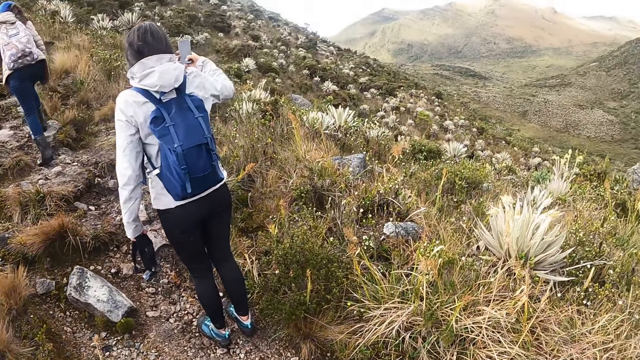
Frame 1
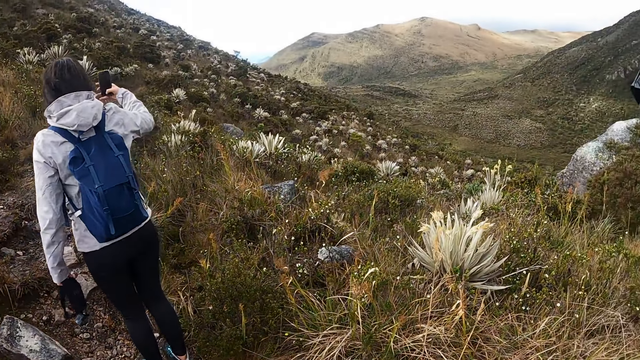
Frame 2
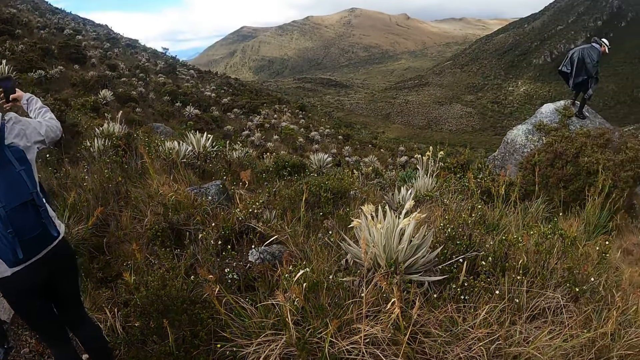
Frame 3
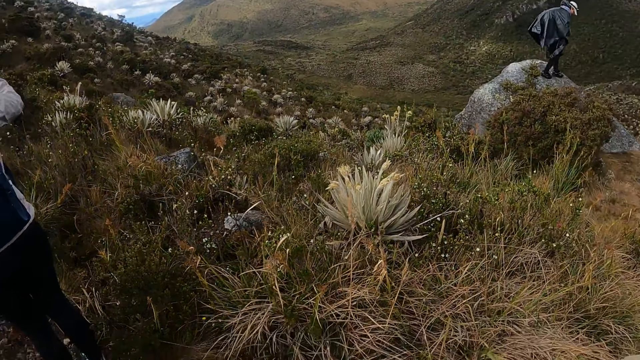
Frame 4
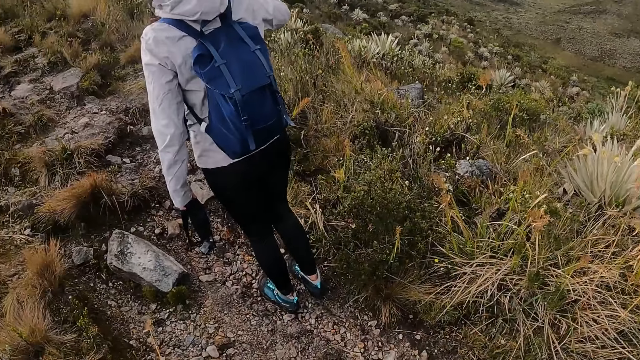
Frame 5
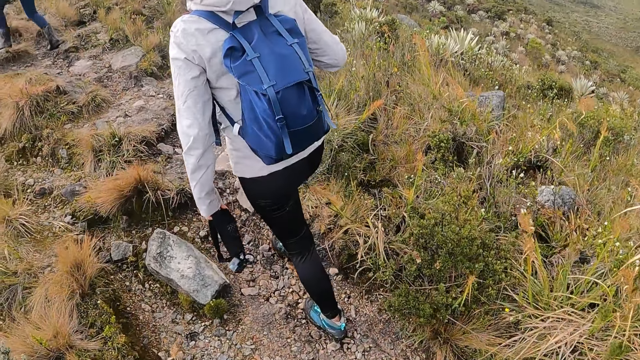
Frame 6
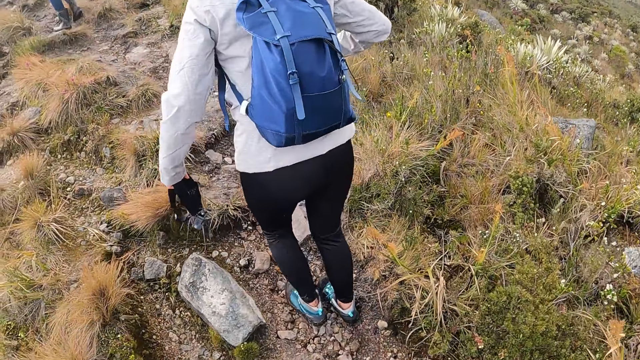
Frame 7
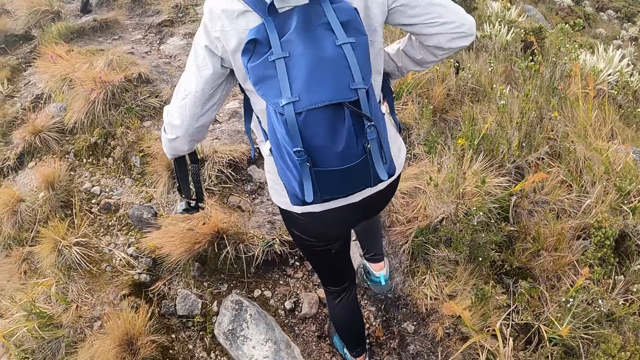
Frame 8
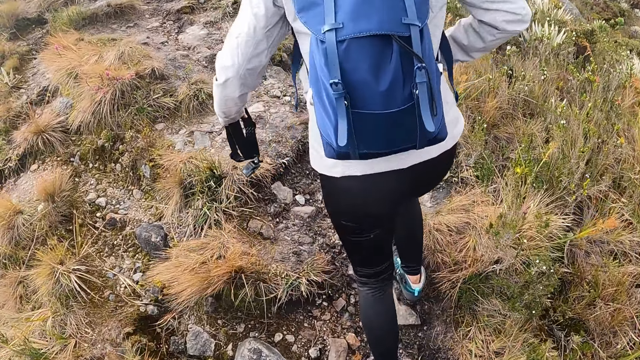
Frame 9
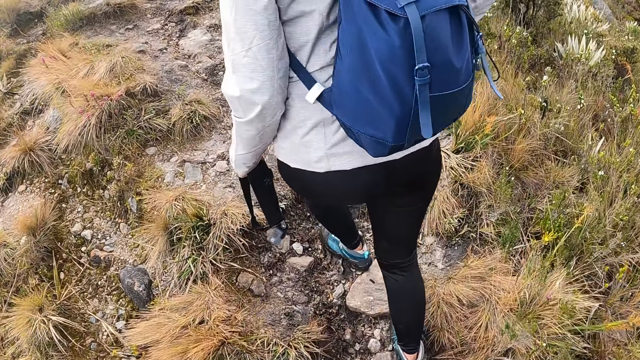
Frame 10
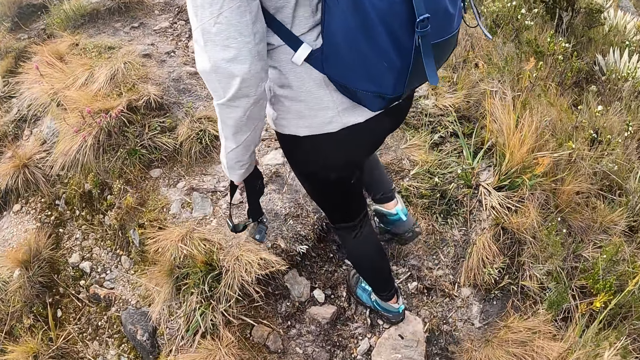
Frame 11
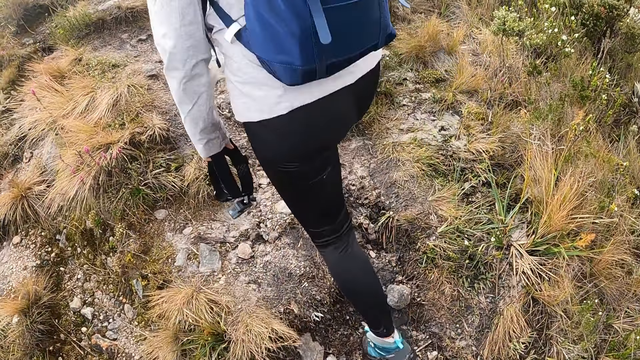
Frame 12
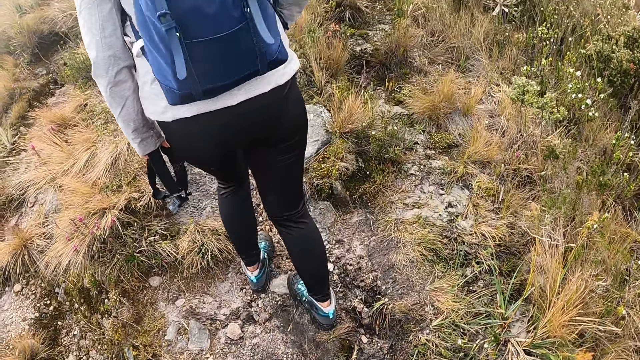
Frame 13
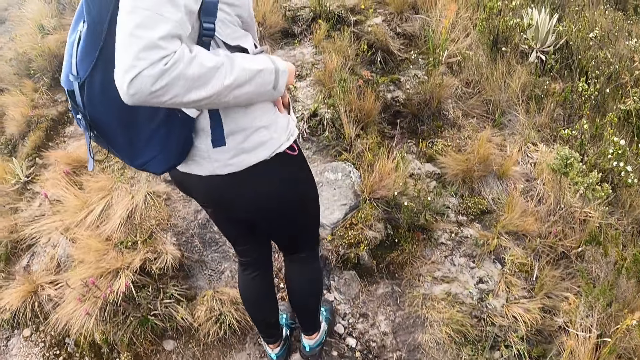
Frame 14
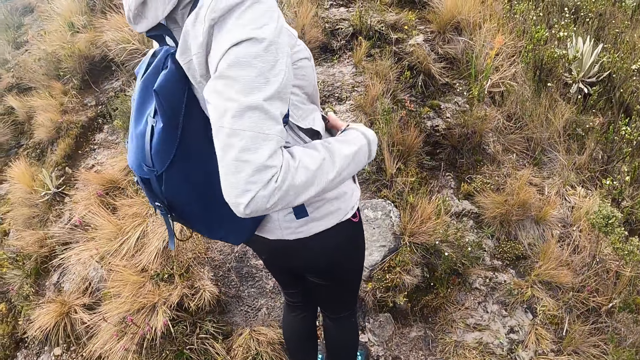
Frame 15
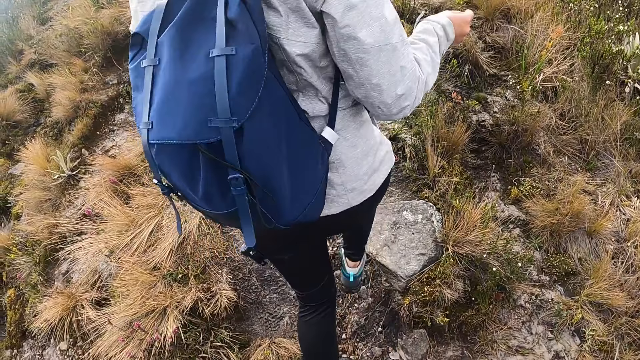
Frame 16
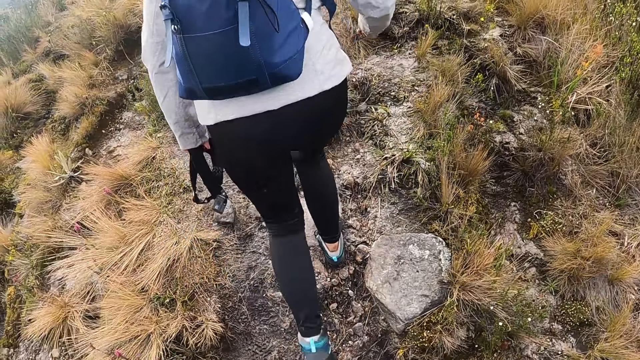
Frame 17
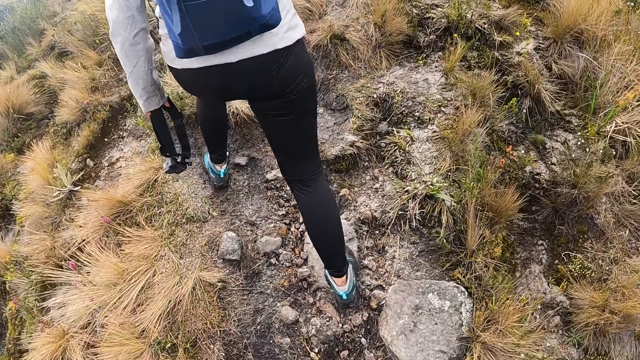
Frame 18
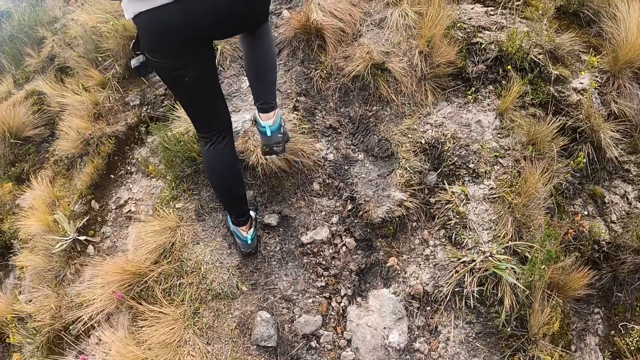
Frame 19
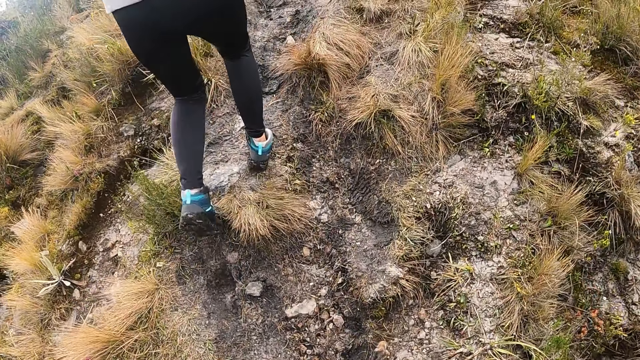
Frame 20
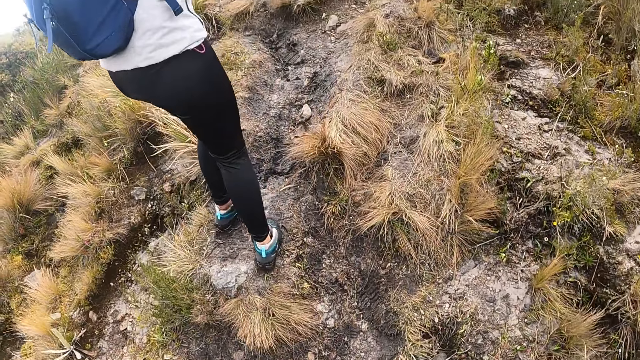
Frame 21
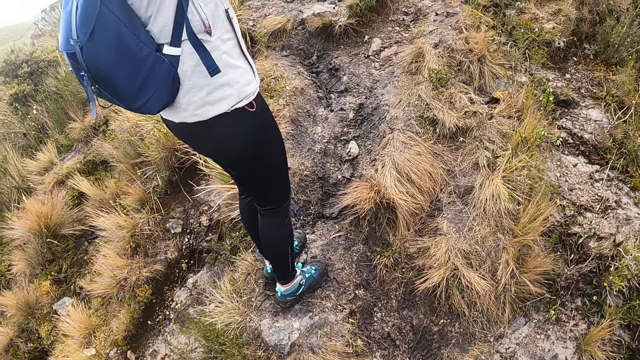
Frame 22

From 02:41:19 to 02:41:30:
The camera wearer, a person and another person walk up the hill along the hill trail. A woman gestures with her right hand.

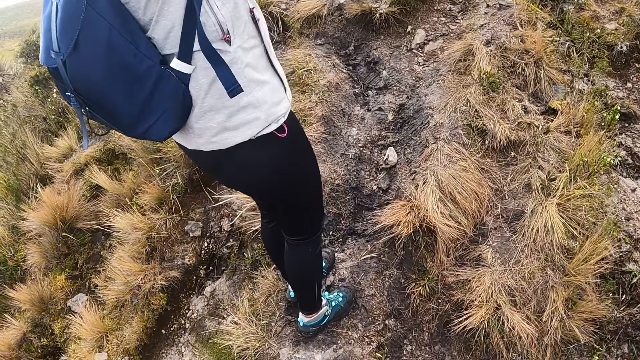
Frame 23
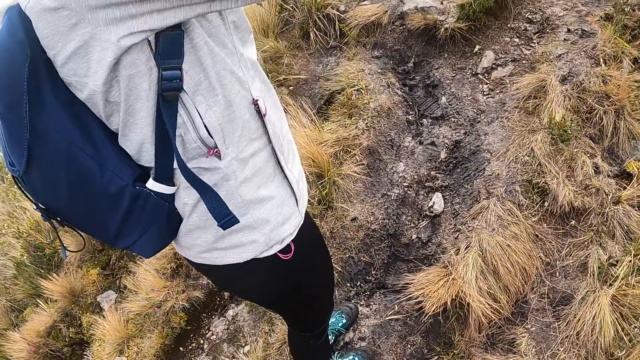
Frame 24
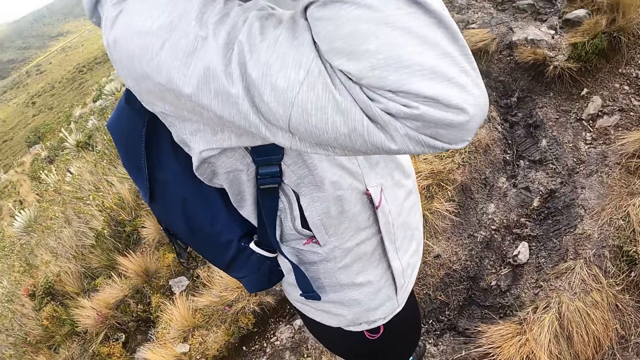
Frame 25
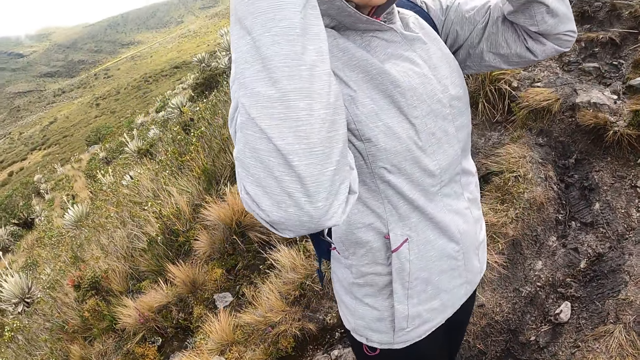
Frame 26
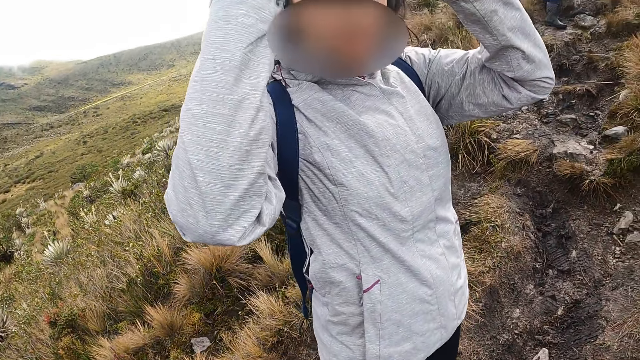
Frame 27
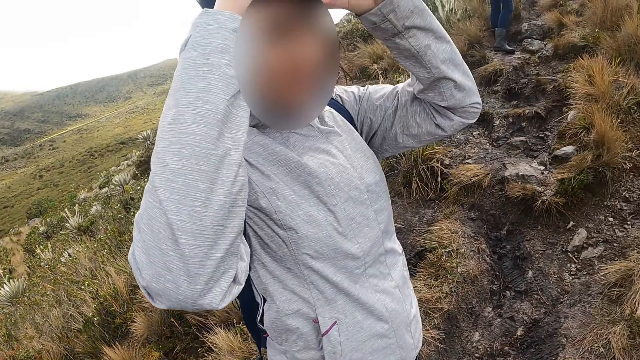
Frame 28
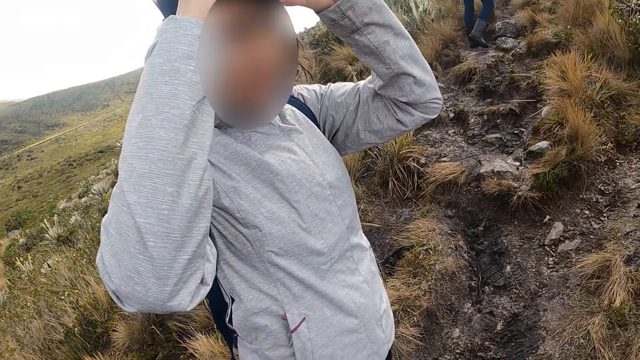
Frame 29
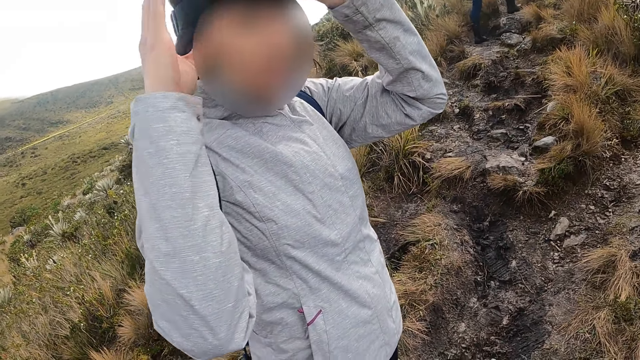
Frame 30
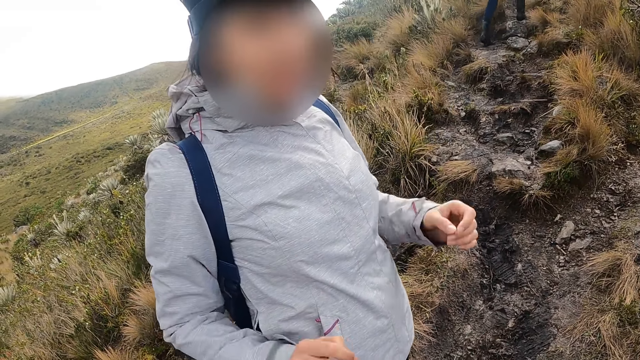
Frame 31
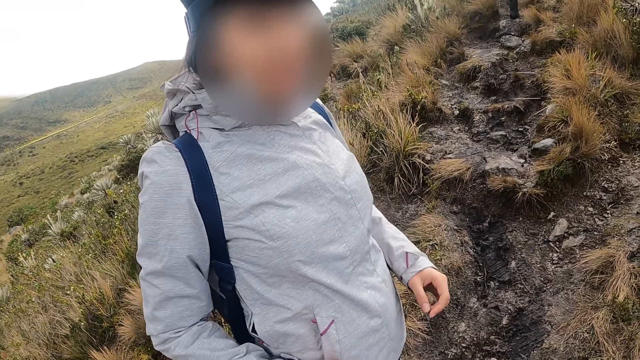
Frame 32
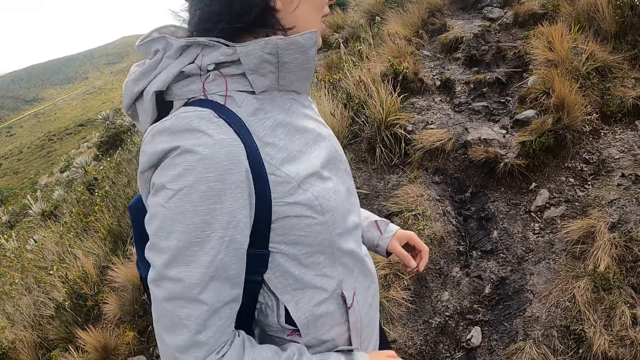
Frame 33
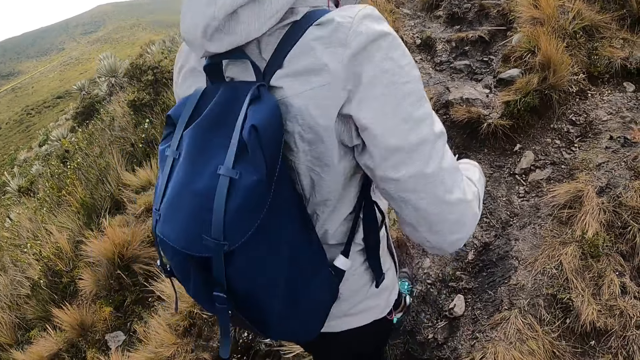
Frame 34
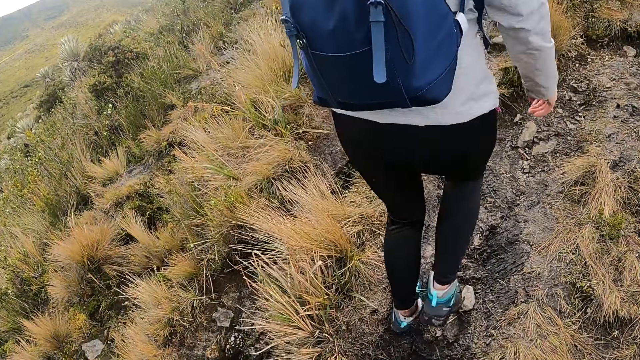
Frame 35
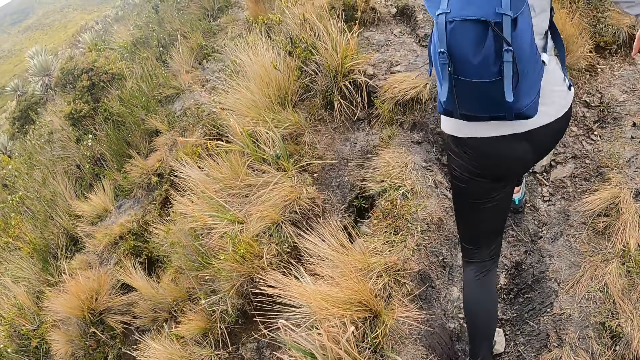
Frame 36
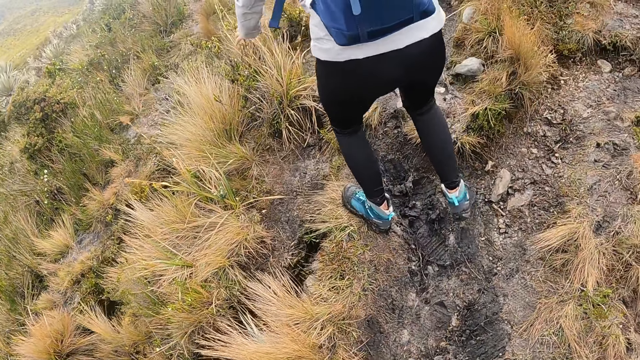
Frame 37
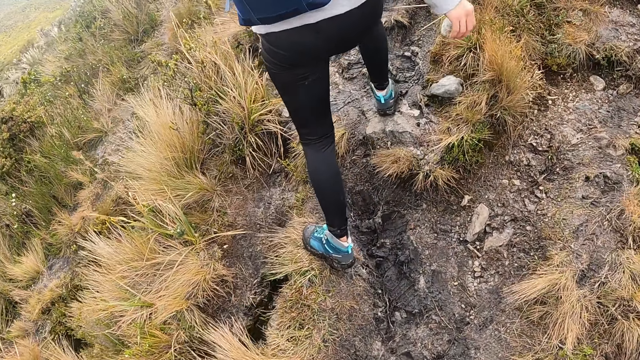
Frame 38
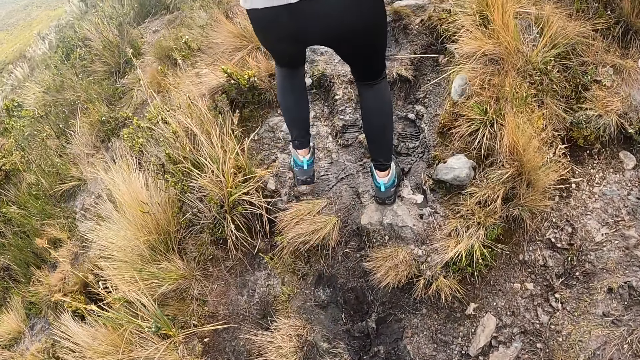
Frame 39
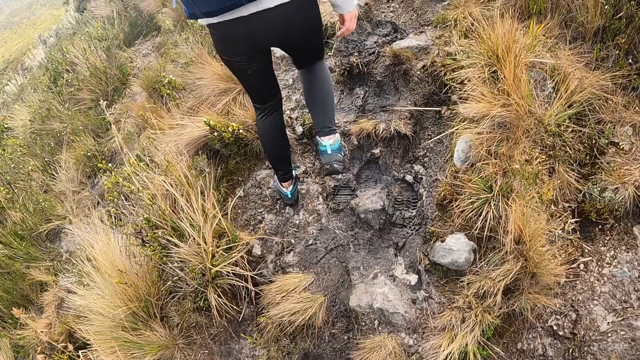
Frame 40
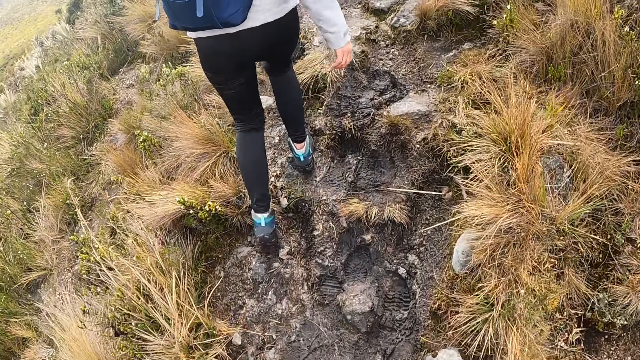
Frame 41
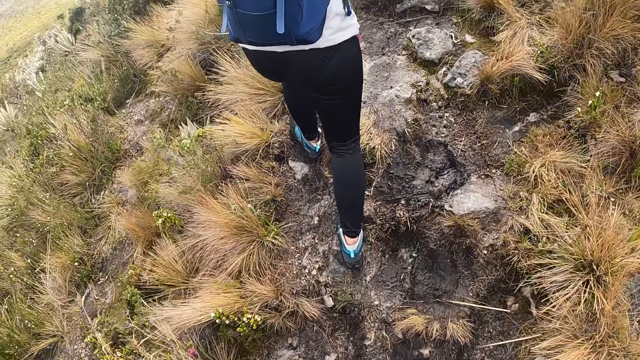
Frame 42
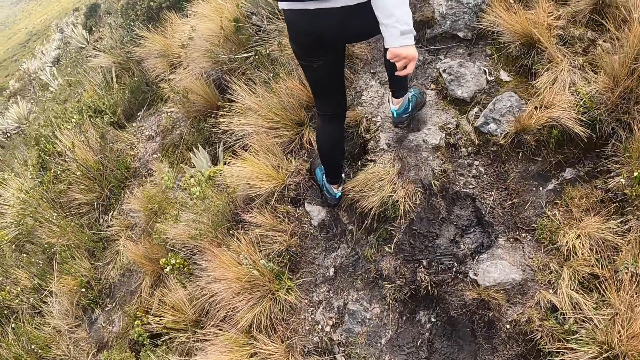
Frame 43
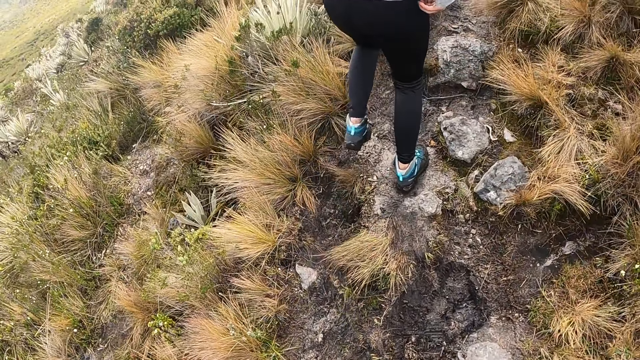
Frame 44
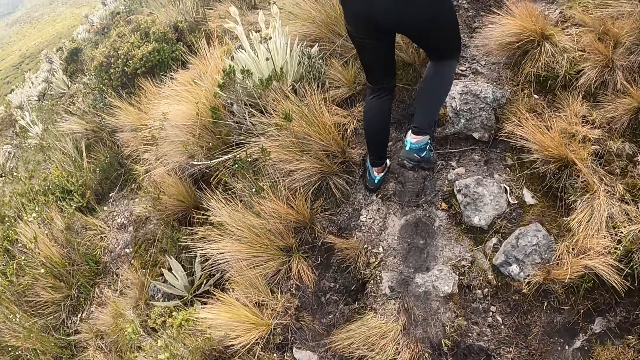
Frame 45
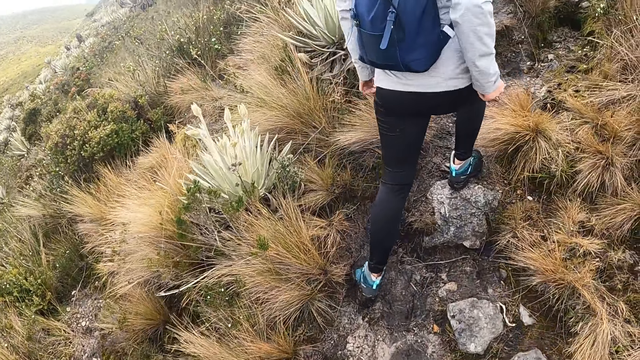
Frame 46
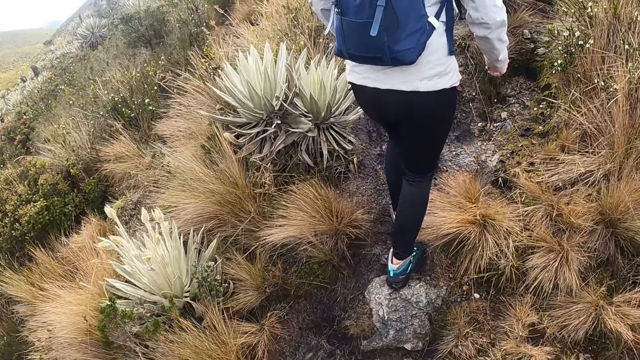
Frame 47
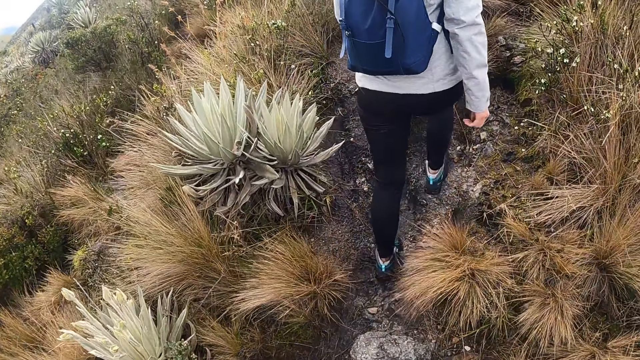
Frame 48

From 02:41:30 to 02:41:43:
A woman wears a camera on her head with both hands. The camera wearer walks up the hill along the hill trail.
